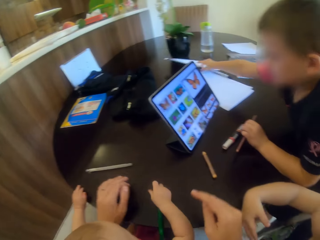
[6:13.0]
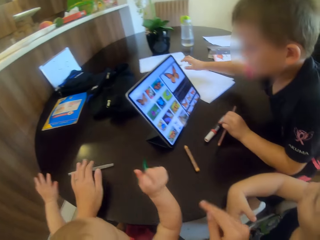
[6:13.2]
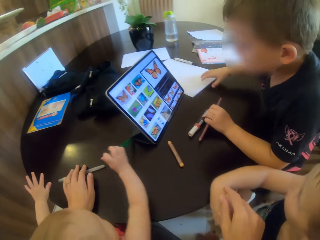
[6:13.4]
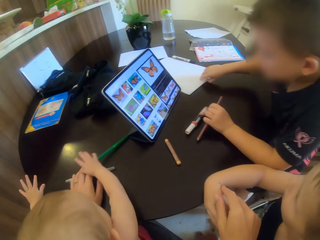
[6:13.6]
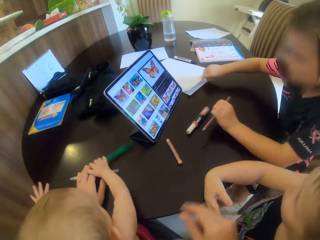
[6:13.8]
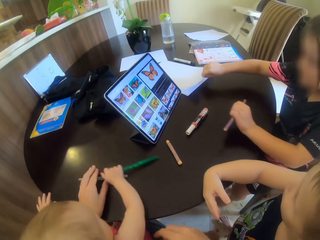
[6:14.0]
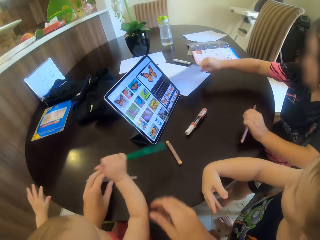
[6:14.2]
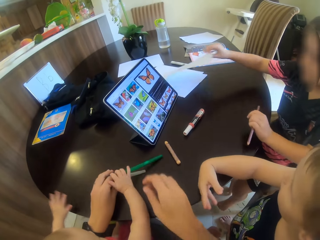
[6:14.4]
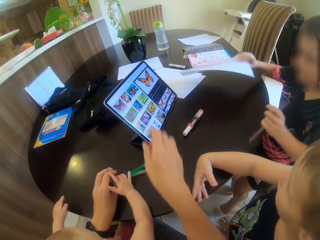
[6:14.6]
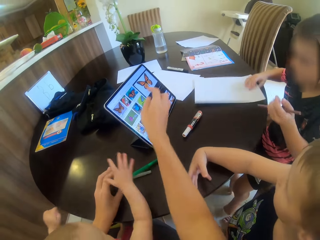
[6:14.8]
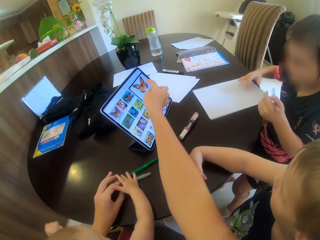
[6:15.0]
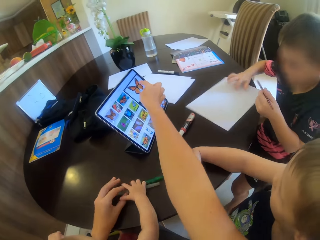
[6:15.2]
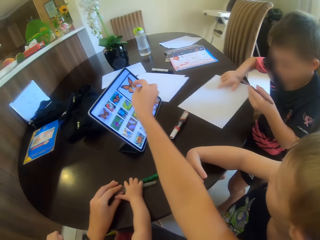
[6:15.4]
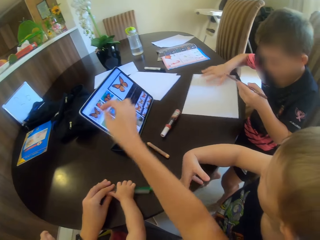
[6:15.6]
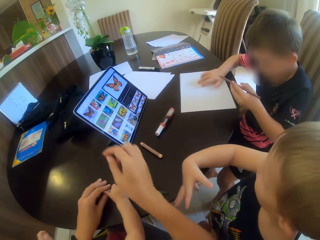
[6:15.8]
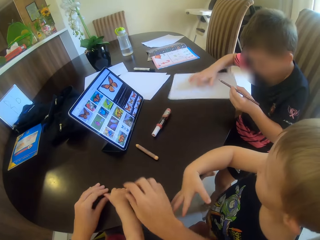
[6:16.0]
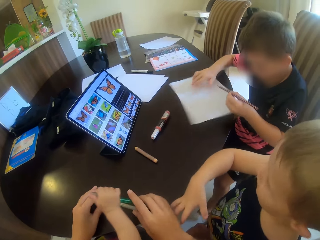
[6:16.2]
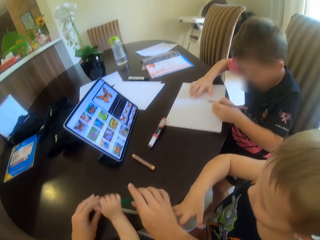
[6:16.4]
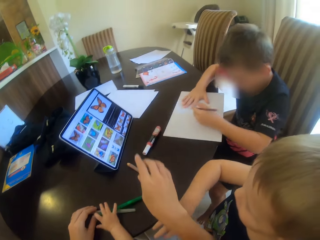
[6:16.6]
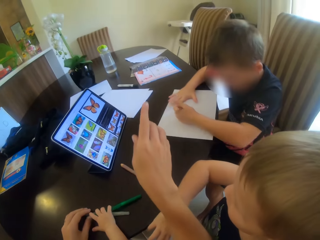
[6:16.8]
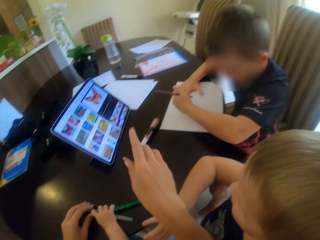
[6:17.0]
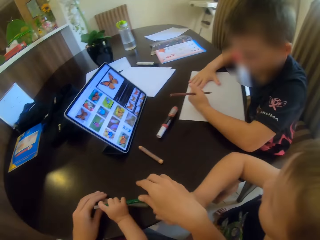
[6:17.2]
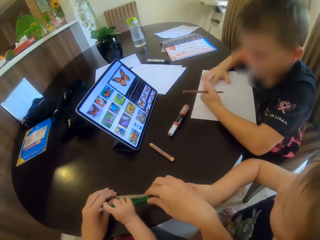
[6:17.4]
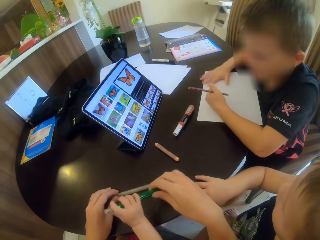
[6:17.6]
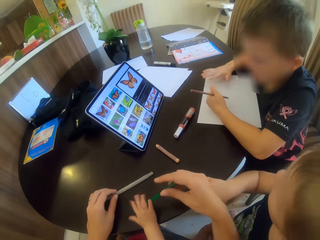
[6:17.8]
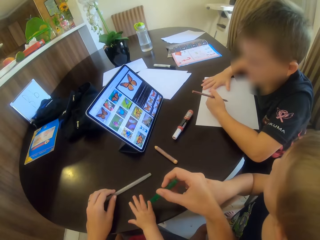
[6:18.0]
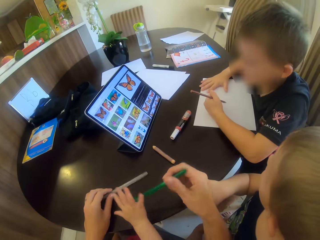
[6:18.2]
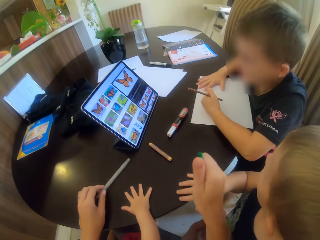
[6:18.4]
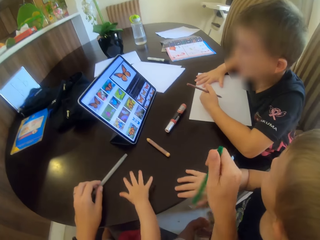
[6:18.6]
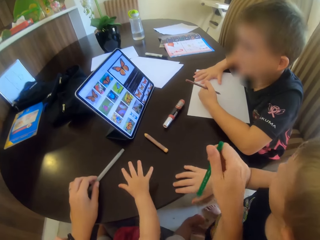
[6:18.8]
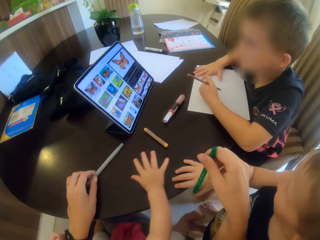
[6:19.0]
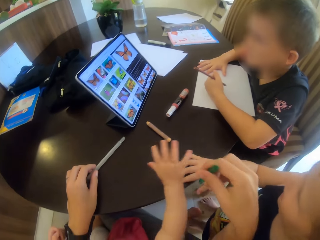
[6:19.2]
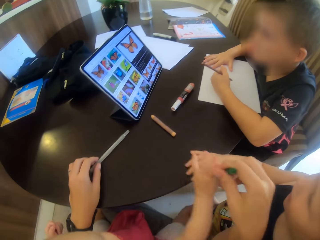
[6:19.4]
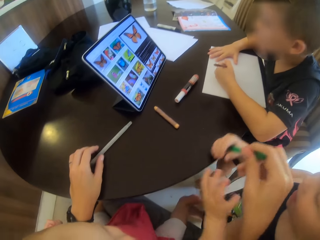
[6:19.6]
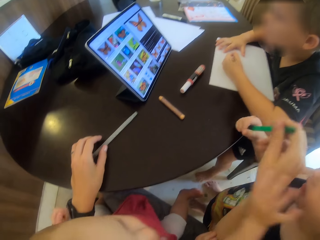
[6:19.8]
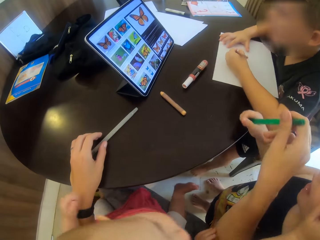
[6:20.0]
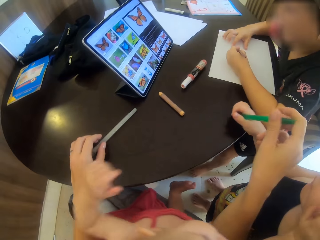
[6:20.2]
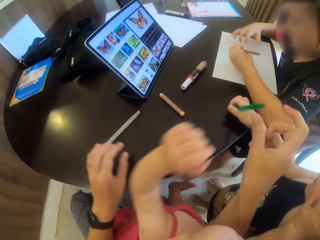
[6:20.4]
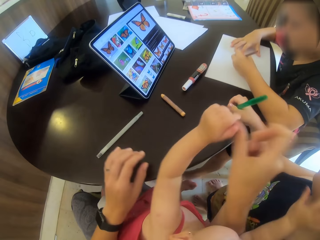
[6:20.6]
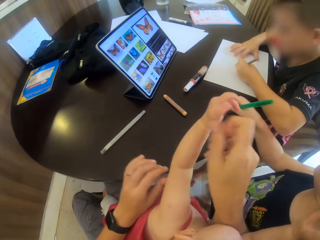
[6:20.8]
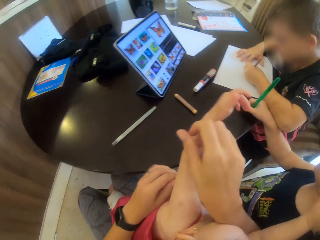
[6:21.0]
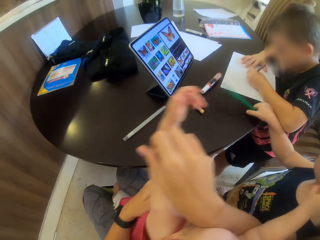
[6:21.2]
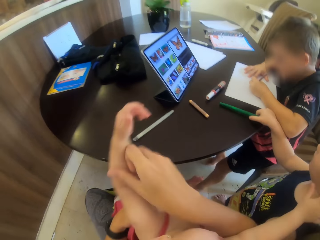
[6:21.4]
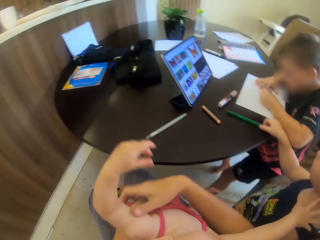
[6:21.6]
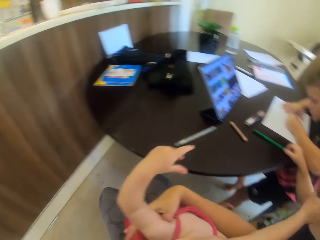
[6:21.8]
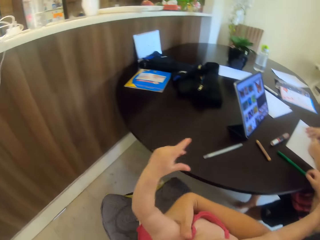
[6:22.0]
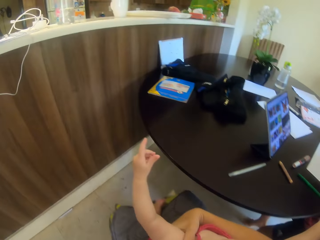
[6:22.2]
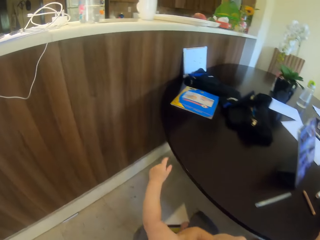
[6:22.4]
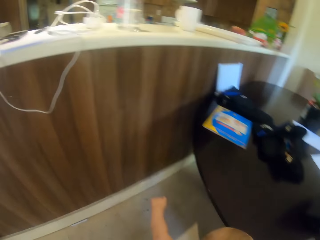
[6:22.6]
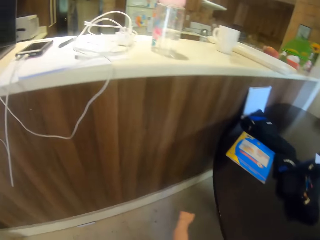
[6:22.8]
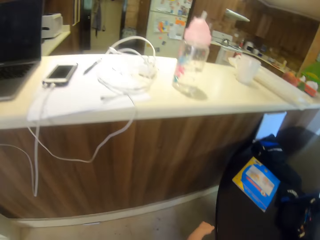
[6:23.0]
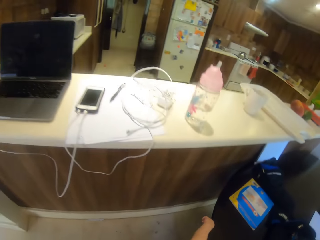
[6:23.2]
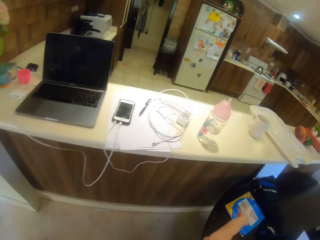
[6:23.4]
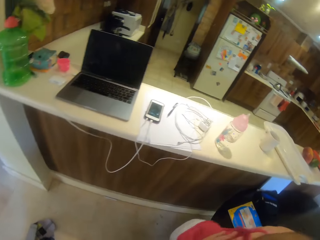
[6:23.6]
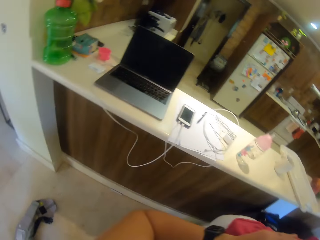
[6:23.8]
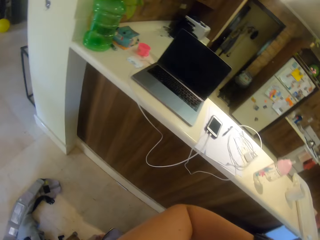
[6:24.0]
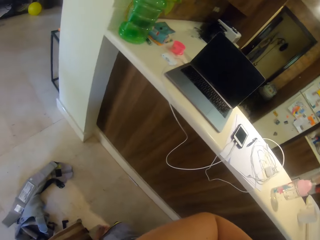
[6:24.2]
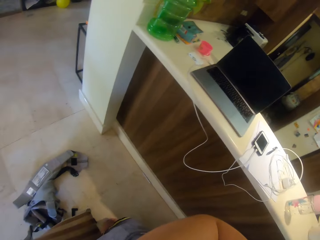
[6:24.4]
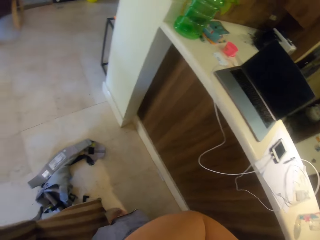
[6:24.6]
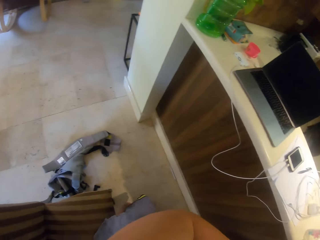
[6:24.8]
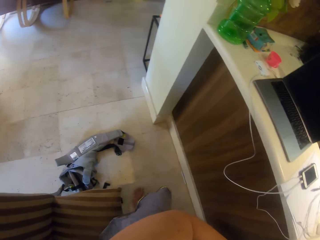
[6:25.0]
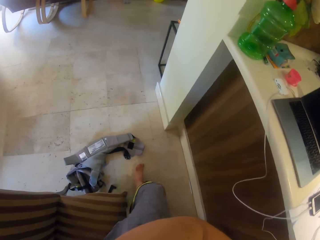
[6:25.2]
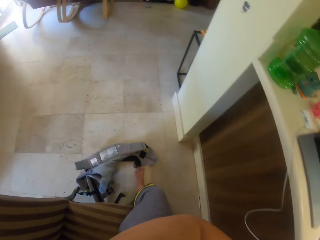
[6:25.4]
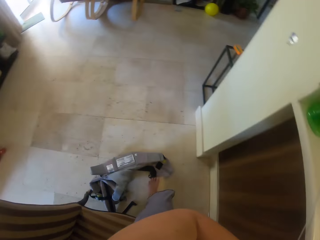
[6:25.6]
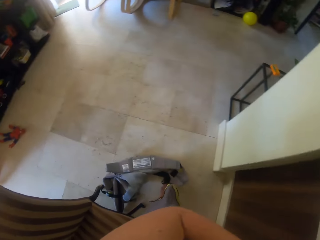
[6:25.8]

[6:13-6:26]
A child puts down the paper. The child holds the paper. The camera wearer points at the table. The child puts down the paper. The camera wearer gestures with his hand. He raises a hand. He holds the pen. He picks up a pencil. Another child holds the pen. The other child puts down the pen. The camera wearer puts the pencil on the table. He stands beside the table. He carries another child. He moves around.

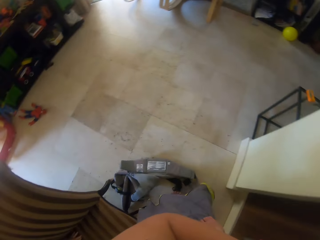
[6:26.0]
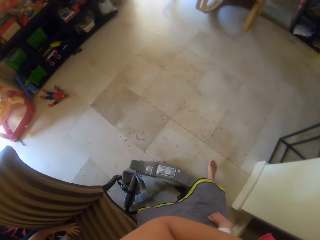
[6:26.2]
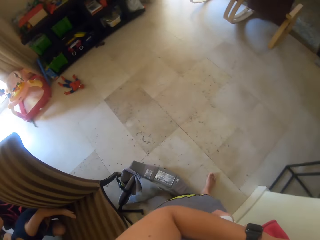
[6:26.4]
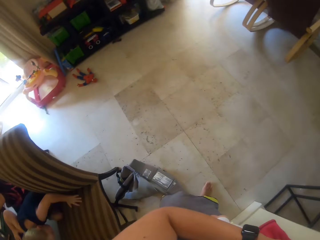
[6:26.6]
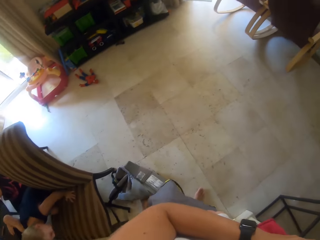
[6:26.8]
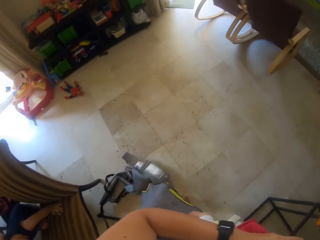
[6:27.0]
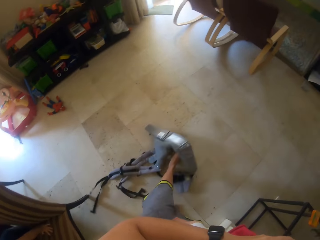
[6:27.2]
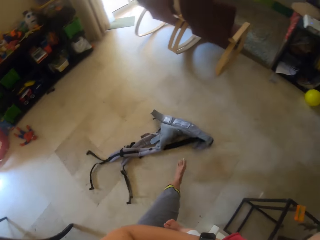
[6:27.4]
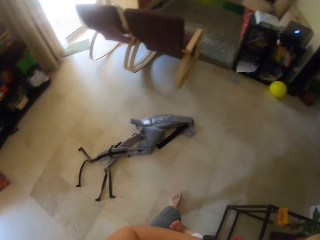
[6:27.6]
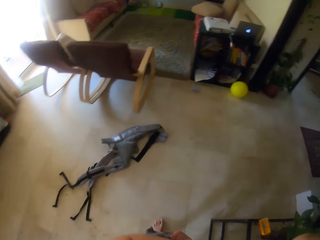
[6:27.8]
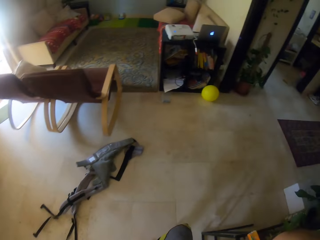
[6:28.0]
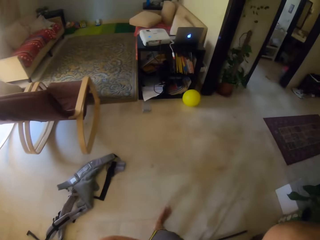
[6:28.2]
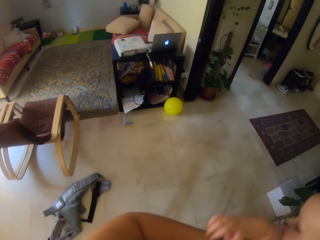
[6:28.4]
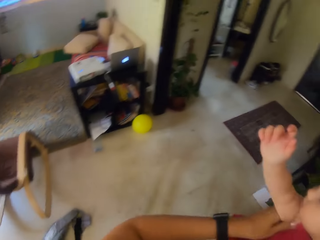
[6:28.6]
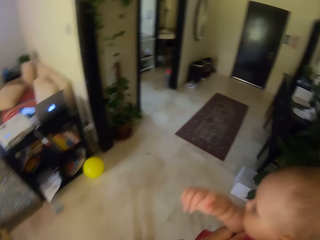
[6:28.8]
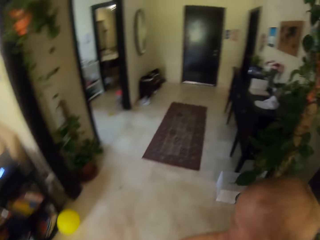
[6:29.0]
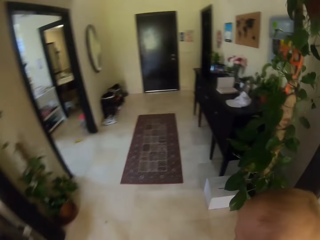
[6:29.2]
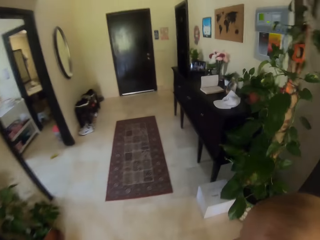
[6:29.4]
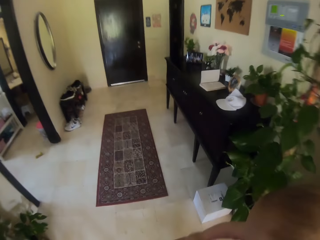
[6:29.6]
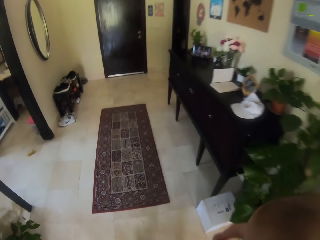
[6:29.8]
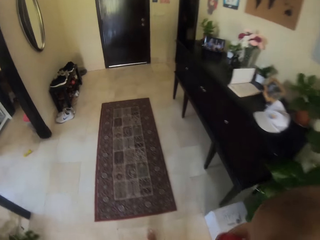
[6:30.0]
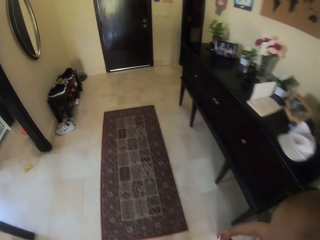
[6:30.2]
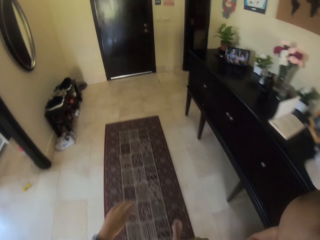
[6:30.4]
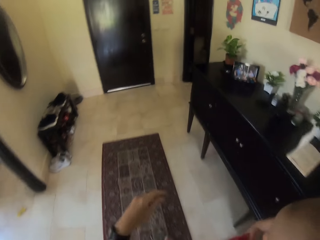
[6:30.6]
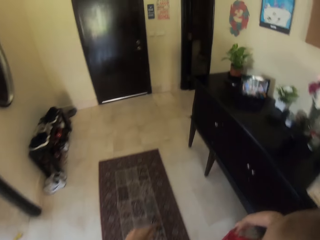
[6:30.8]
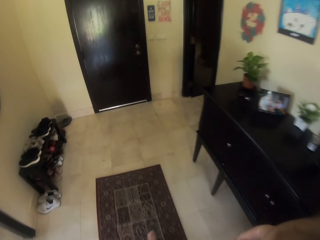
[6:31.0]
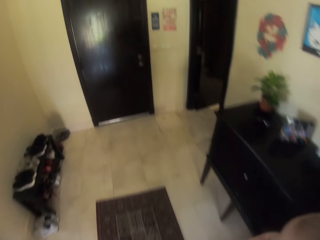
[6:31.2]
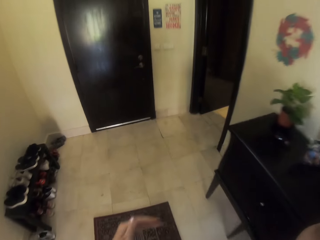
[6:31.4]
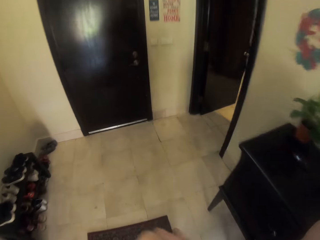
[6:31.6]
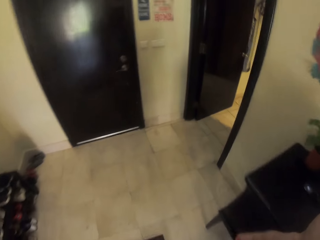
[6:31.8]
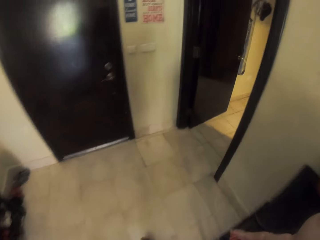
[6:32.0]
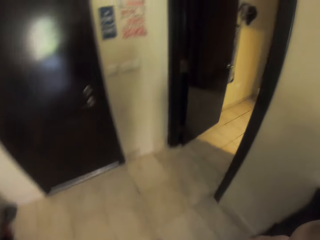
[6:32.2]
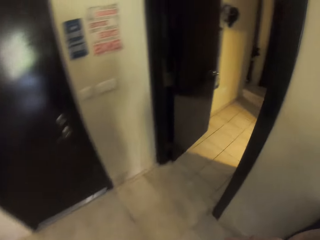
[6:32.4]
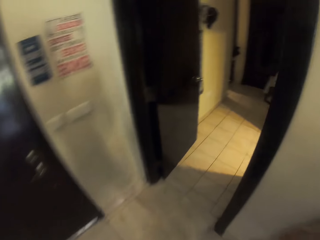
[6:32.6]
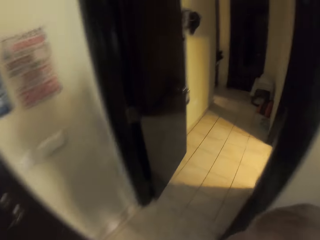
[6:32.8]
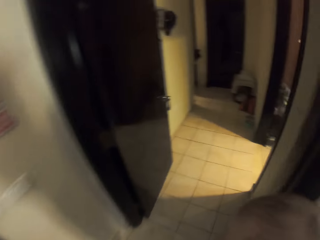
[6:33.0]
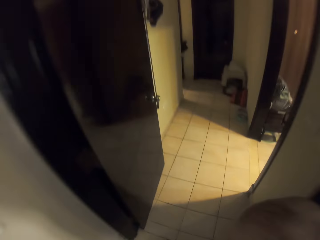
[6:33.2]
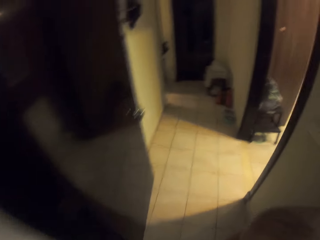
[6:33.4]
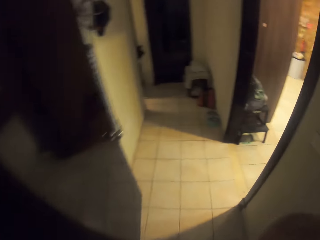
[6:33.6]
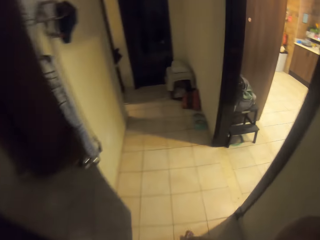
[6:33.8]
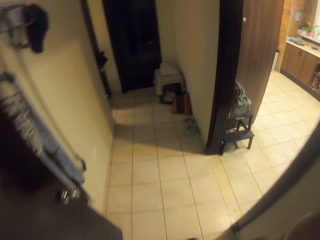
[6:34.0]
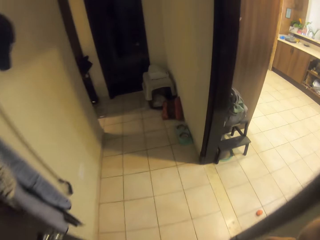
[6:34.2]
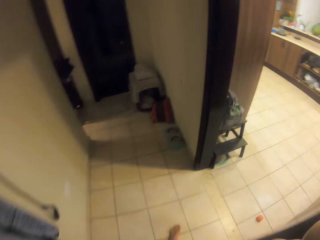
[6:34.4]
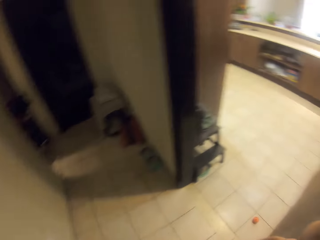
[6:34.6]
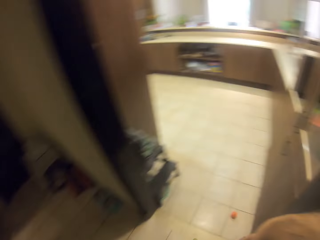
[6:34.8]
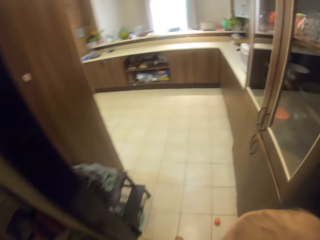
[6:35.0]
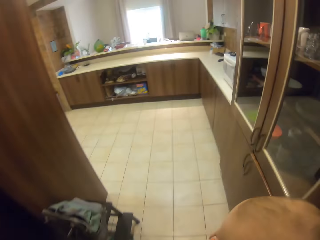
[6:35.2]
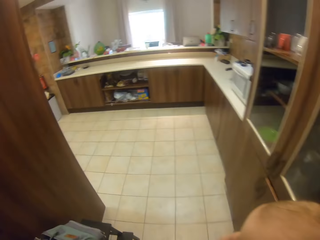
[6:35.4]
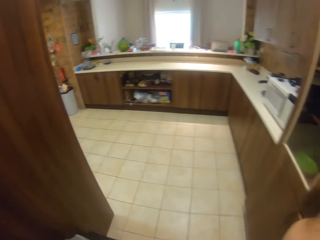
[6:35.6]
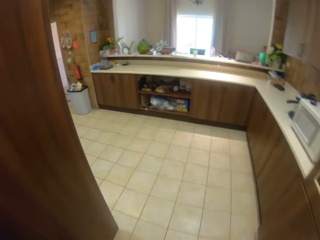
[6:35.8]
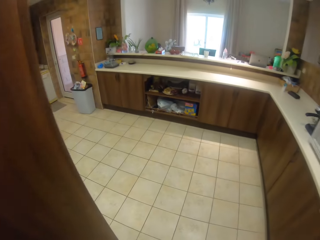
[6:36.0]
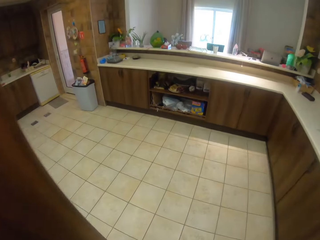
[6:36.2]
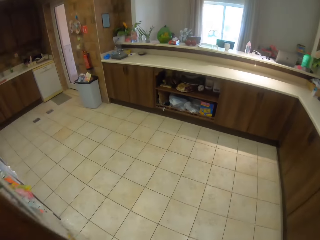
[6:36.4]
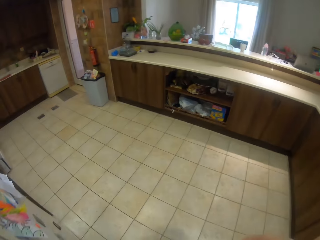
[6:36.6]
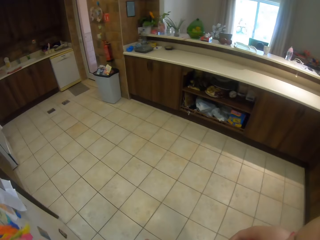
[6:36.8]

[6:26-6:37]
The camera wearer walks away from the table. He moves the trouser with his leg. A child moves his hand. The camera wearer walks around the room. He walks out of the room. He enters the kitchen.
